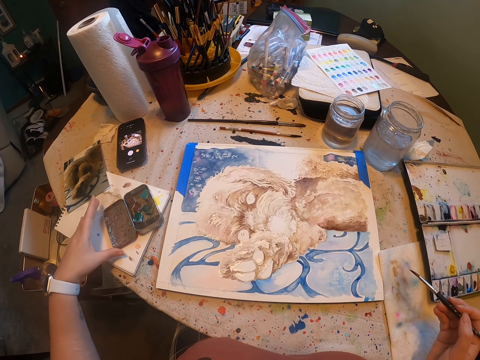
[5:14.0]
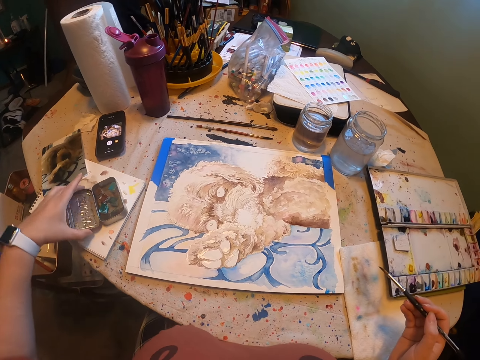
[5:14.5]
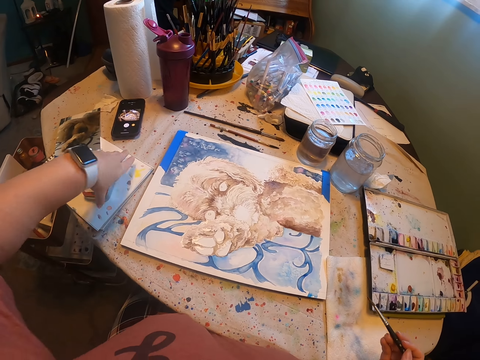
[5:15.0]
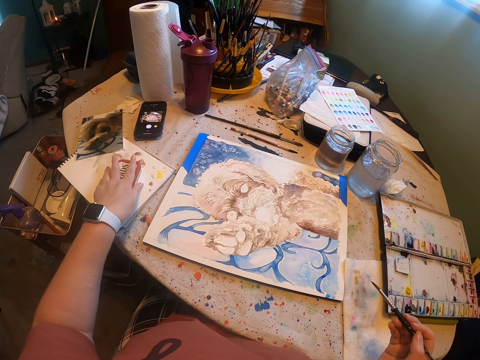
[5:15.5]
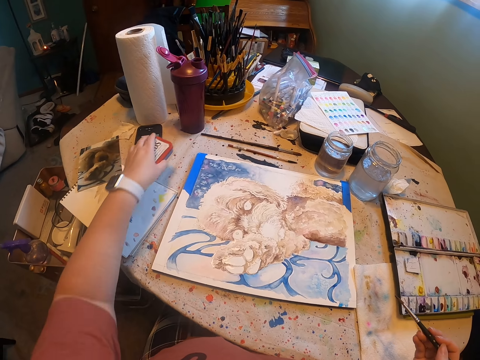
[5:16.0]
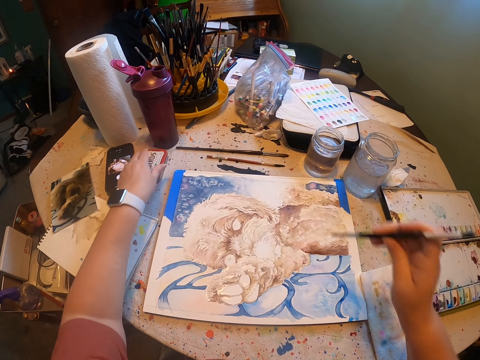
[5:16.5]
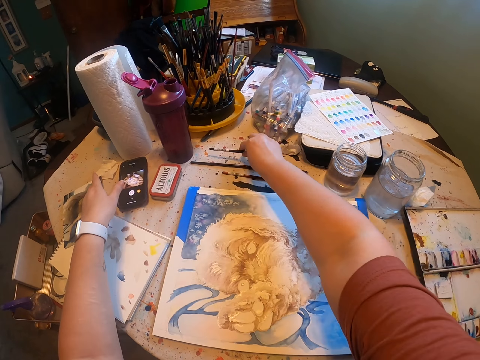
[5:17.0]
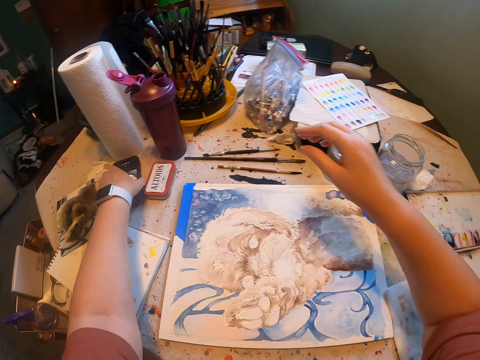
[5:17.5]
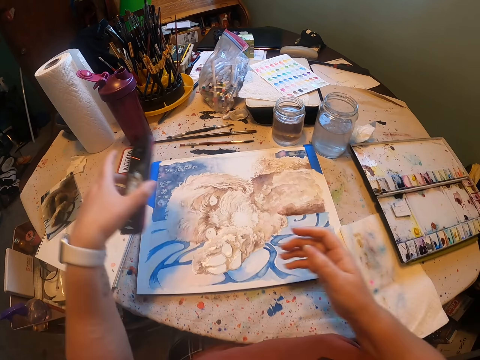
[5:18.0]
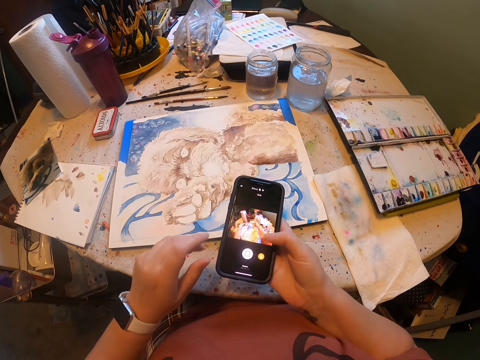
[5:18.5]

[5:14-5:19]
The camera wearer puts the paint on the table. They close the paint can. They put the paintbrush on the table.
